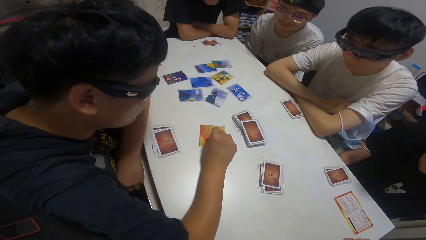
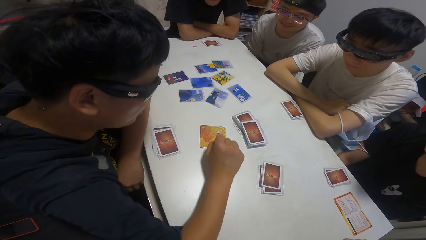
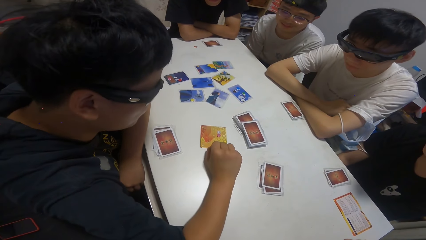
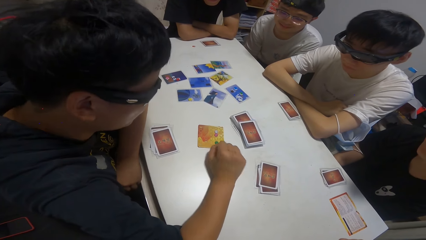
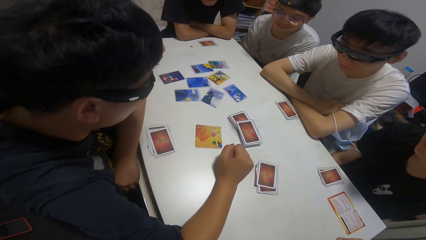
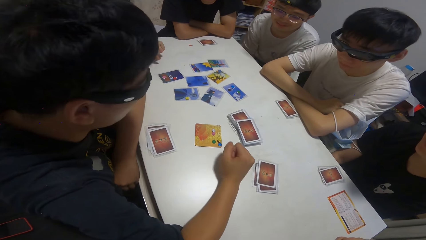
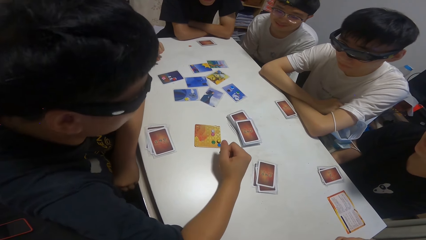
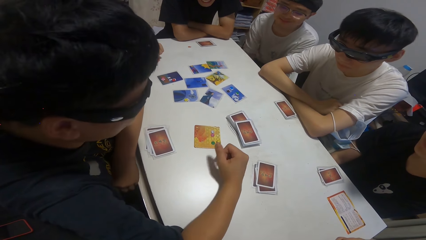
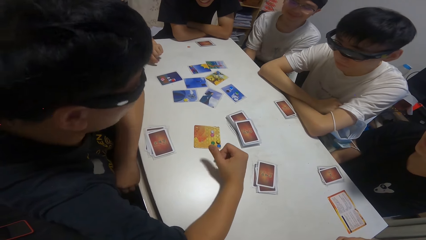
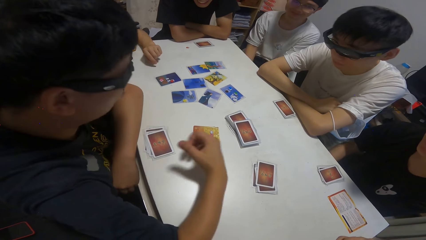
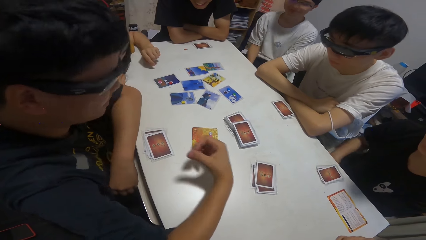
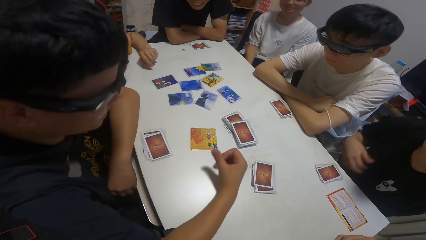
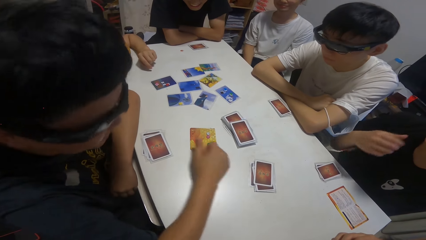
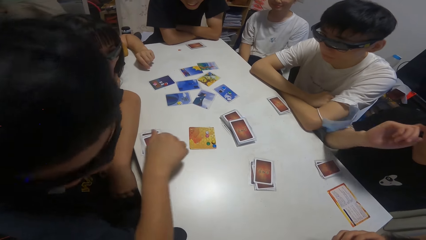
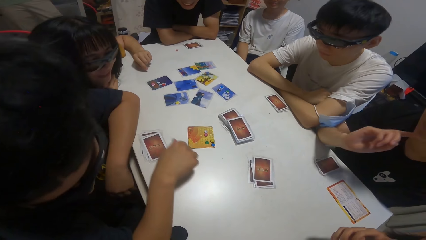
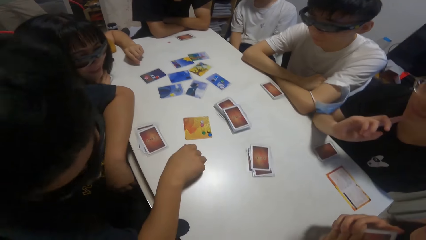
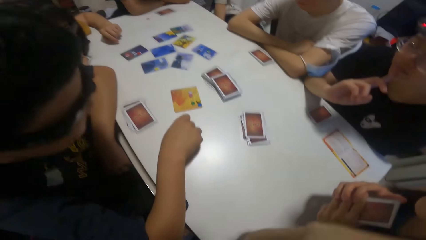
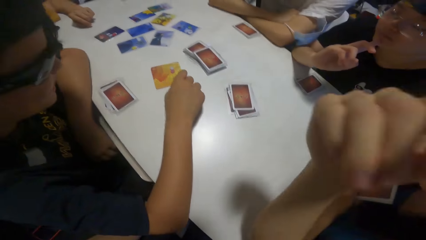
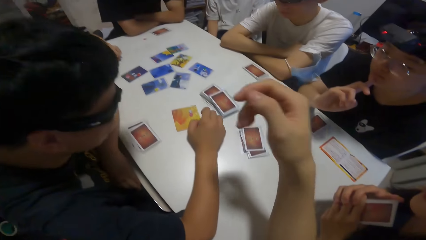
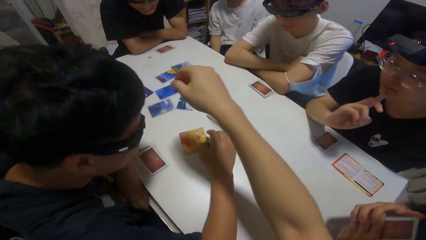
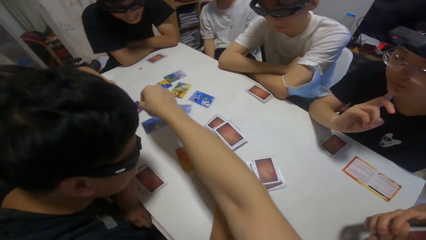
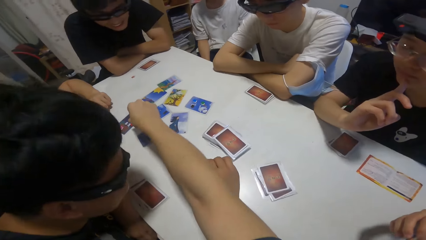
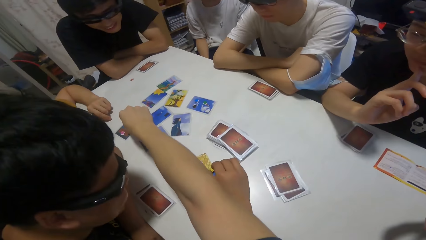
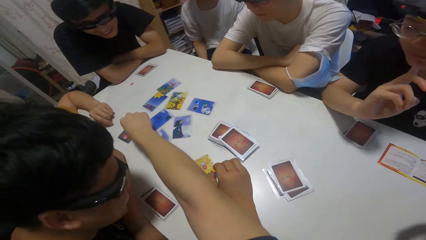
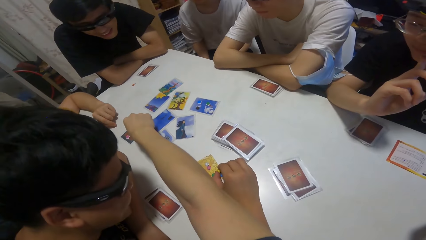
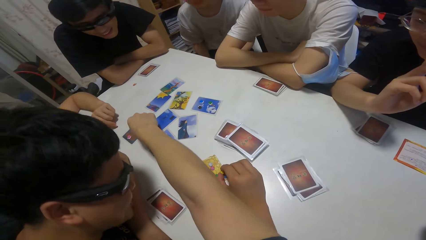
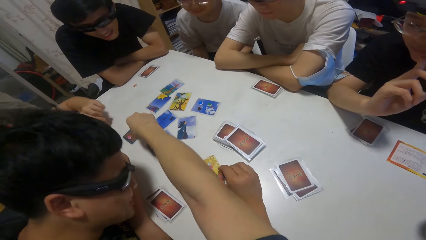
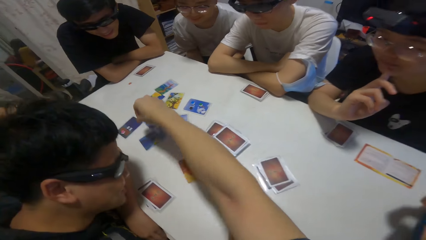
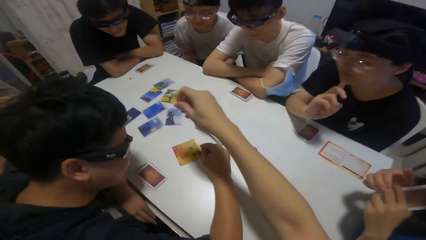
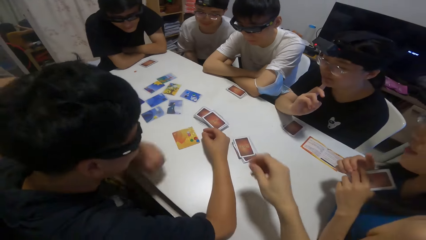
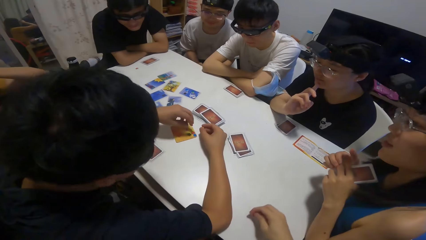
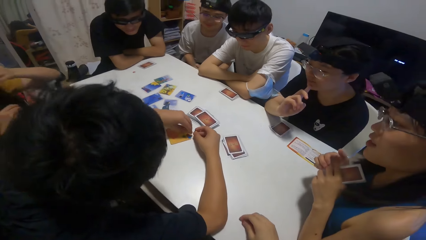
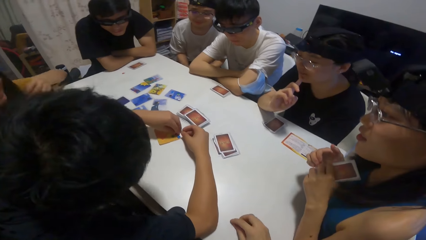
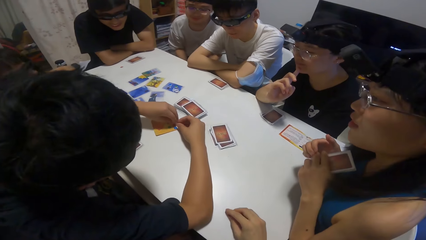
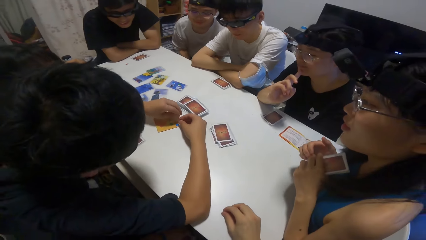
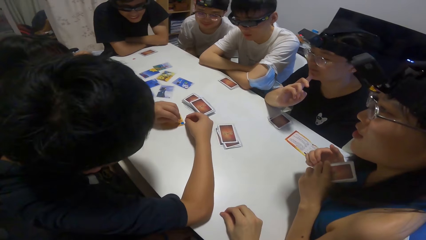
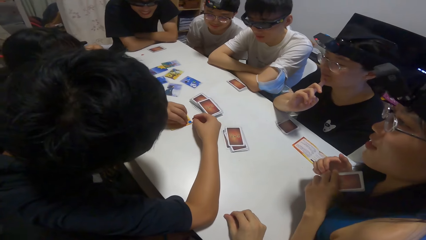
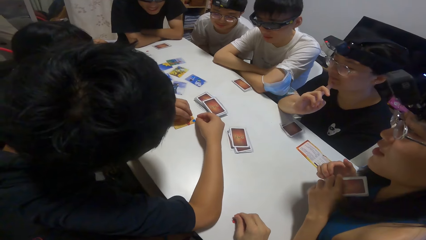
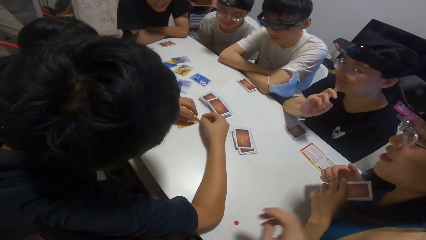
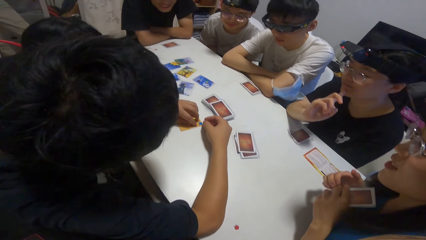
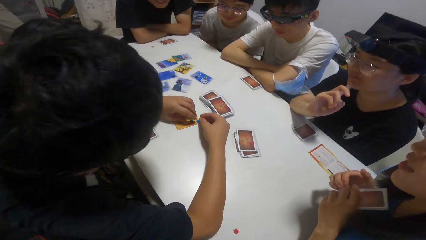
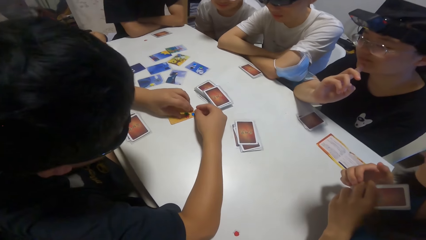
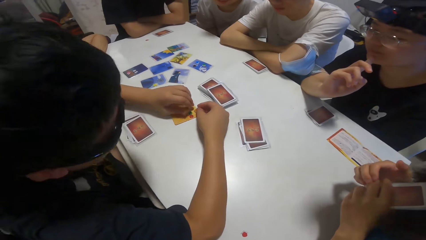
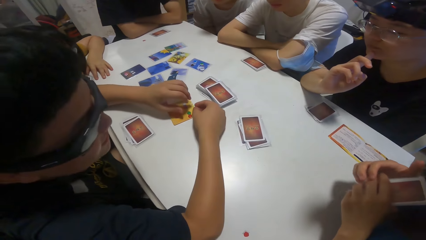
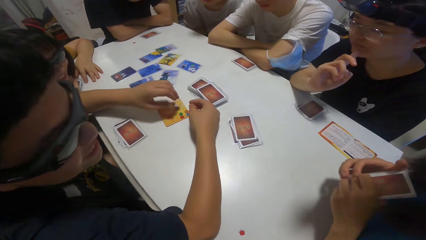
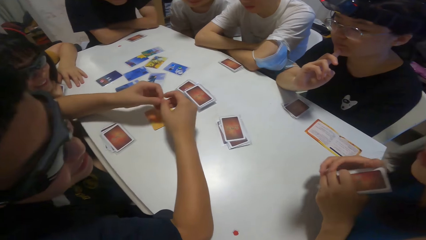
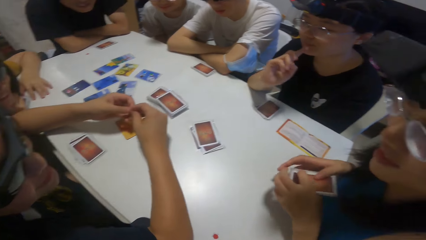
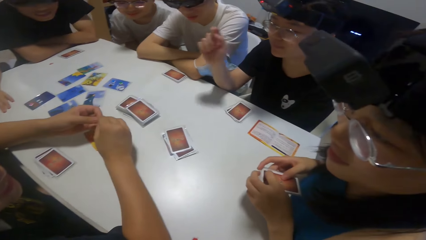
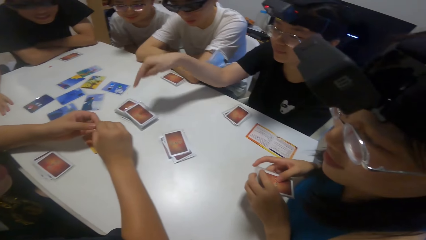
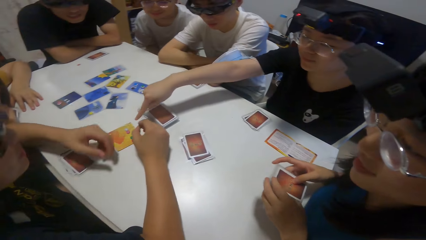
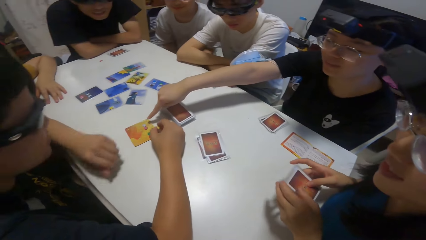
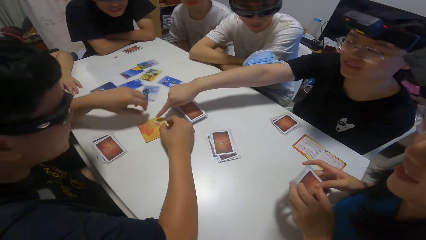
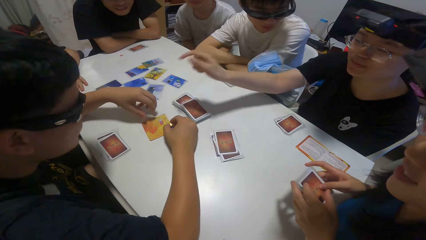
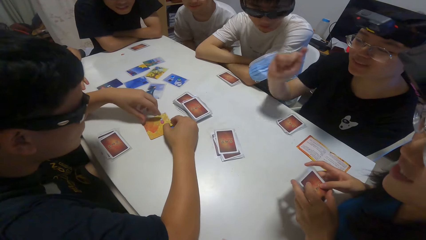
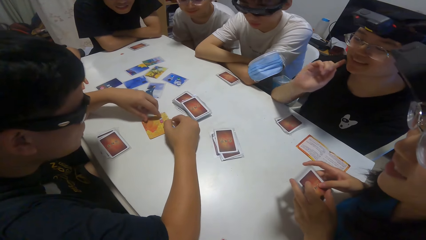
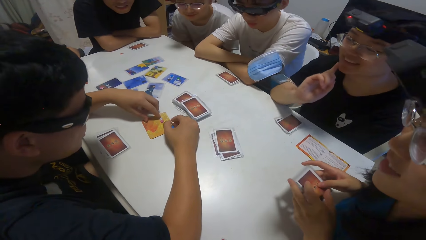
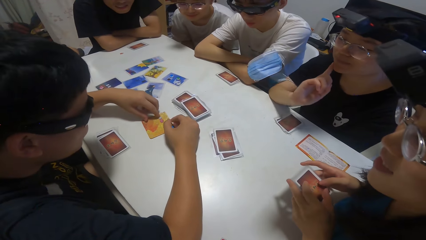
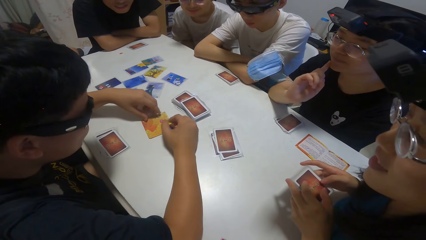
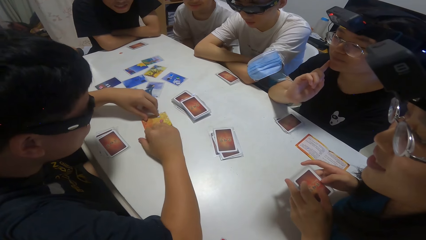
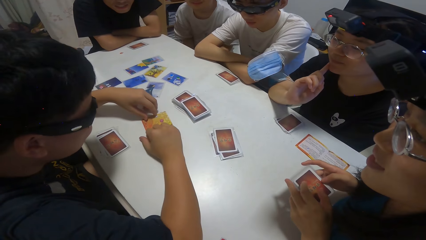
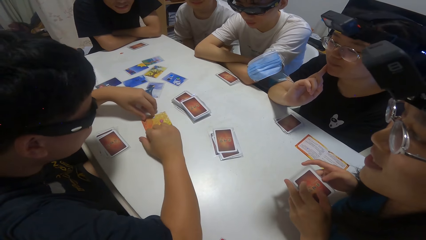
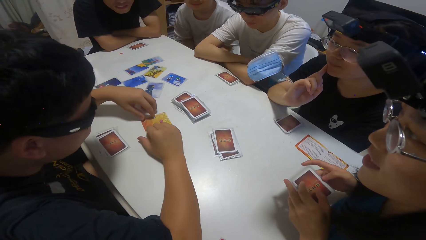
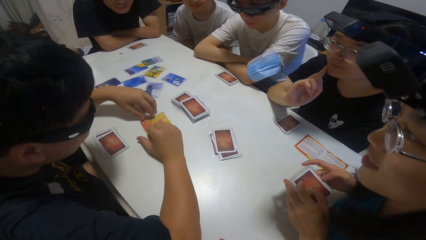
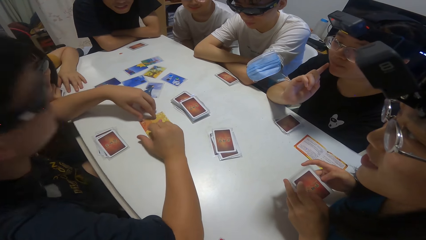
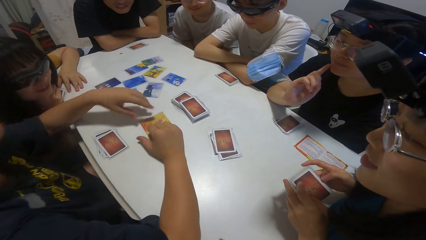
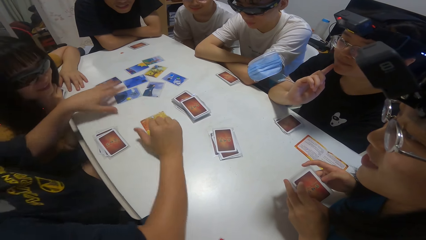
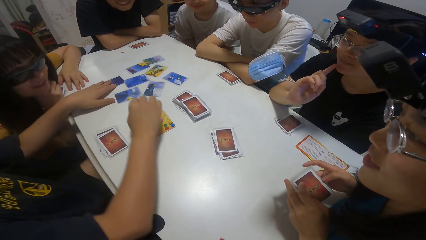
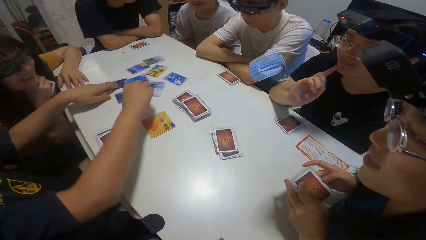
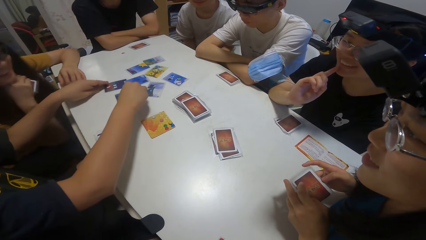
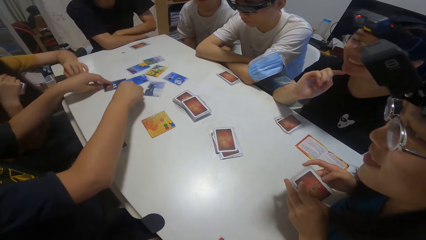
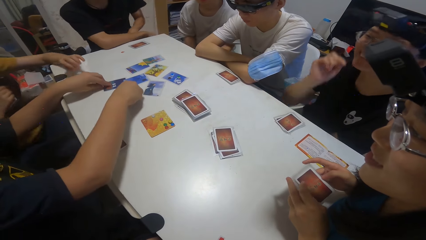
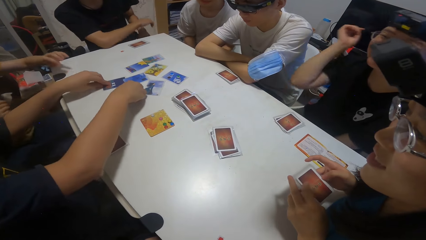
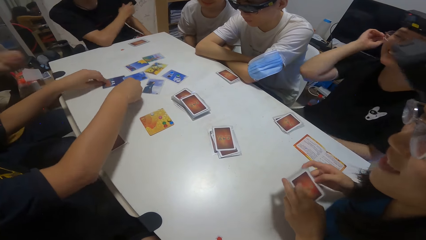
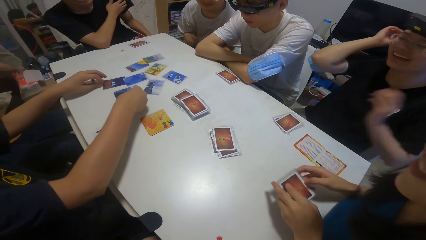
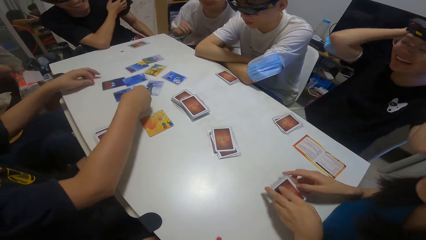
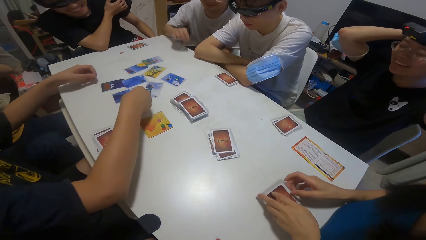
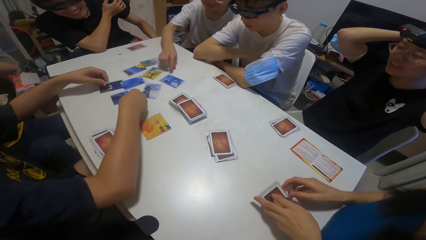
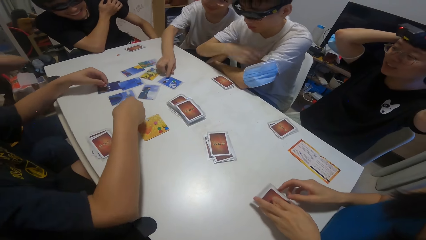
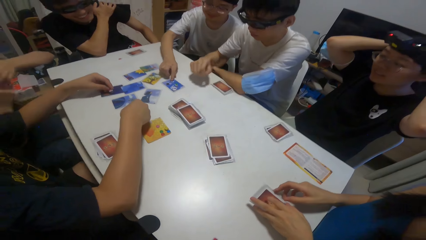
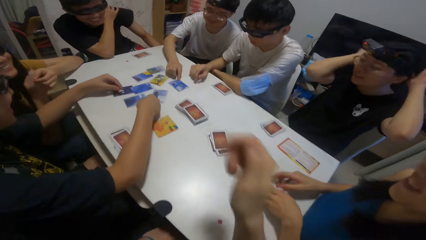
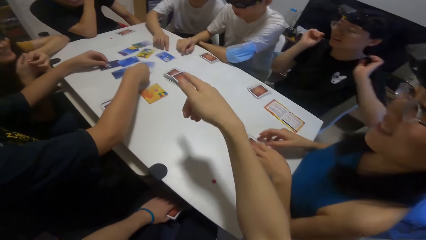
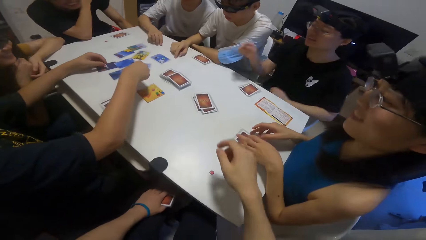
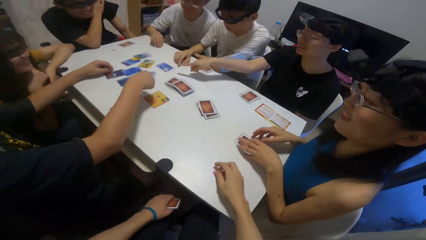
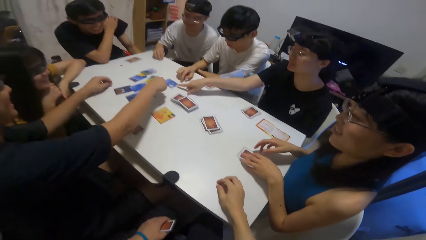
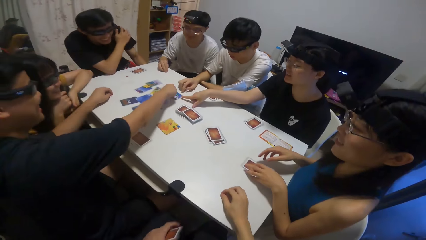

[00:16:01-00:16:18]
A person stares at the card on the table. Another person moves cards on the table. The camera wearer moves a paper on the card on the table. The first person moves cards on the table. Another person points at cards on the table. The first person moves cards on the table. A boy moves some paper on the table.
